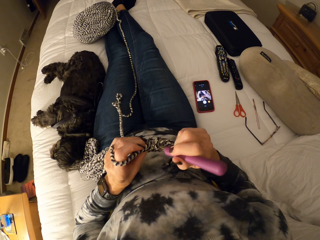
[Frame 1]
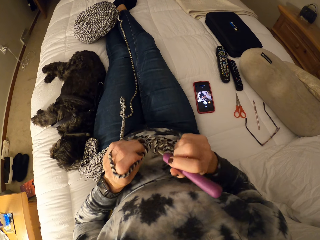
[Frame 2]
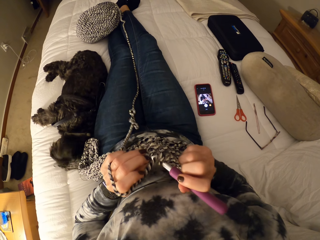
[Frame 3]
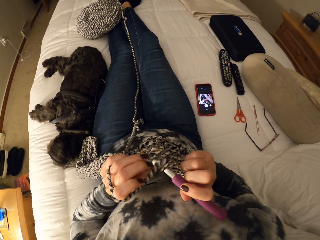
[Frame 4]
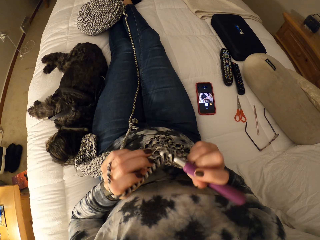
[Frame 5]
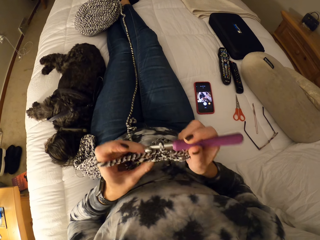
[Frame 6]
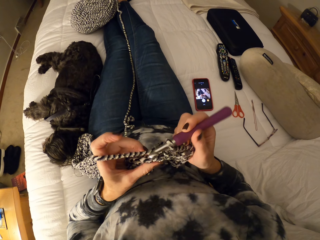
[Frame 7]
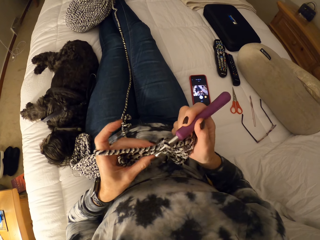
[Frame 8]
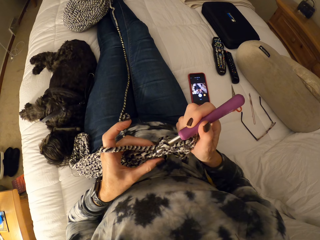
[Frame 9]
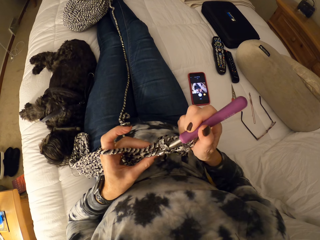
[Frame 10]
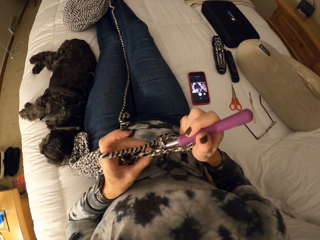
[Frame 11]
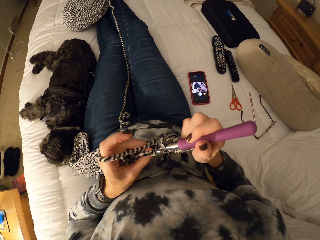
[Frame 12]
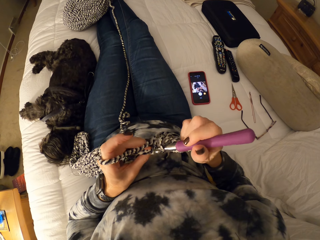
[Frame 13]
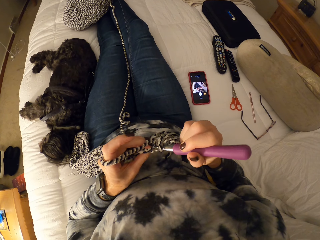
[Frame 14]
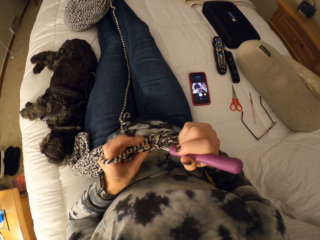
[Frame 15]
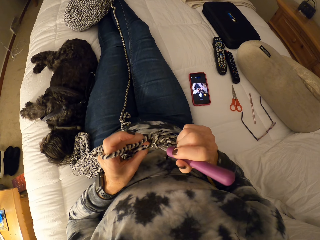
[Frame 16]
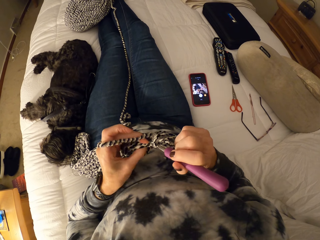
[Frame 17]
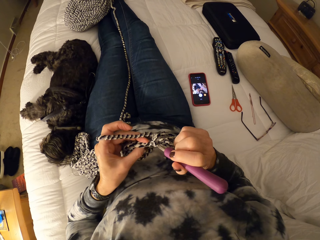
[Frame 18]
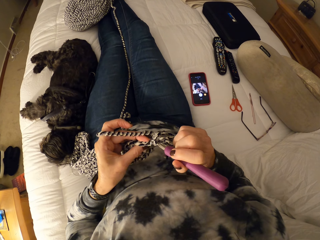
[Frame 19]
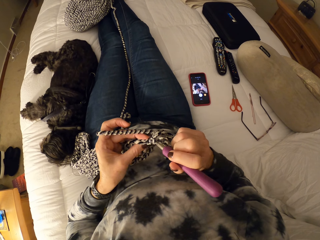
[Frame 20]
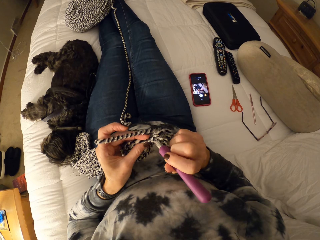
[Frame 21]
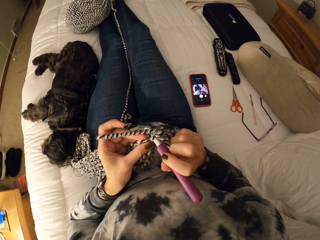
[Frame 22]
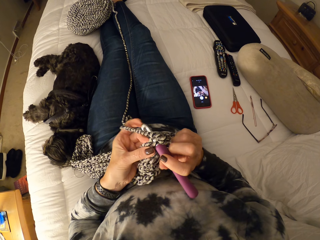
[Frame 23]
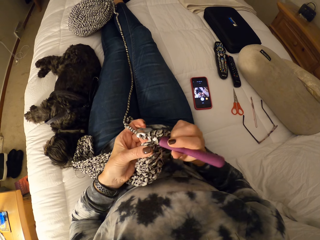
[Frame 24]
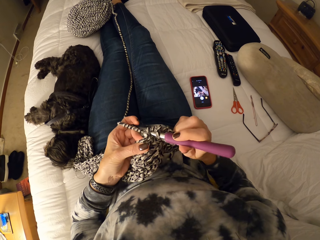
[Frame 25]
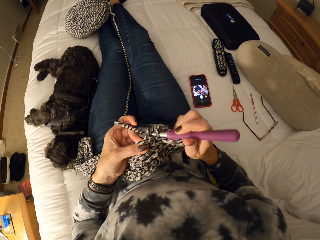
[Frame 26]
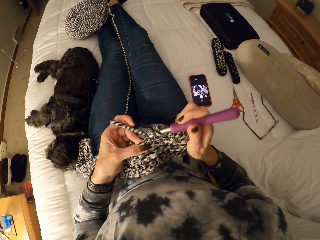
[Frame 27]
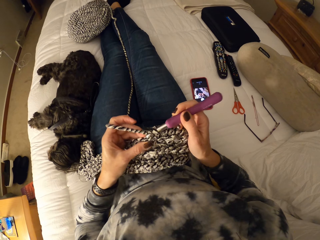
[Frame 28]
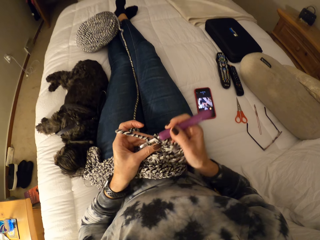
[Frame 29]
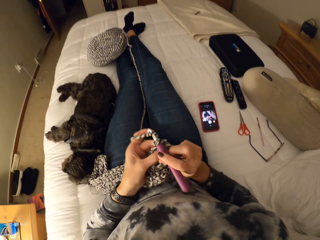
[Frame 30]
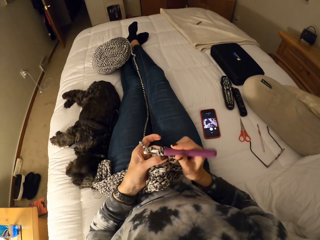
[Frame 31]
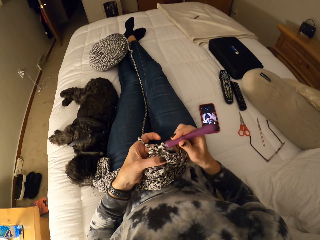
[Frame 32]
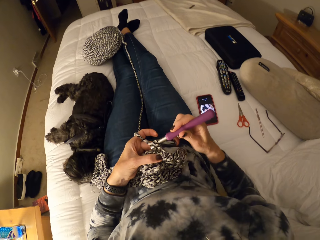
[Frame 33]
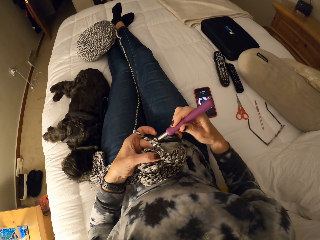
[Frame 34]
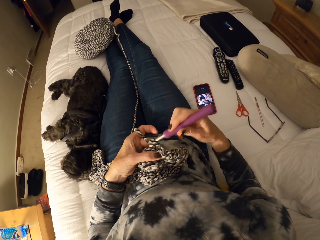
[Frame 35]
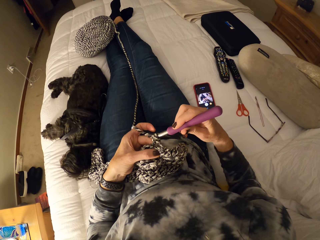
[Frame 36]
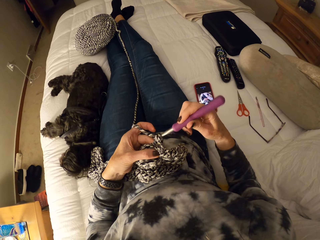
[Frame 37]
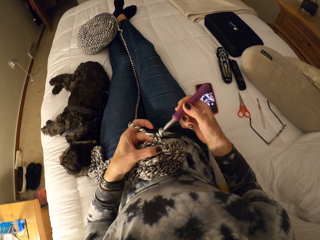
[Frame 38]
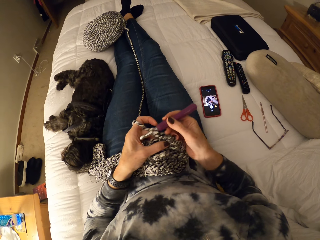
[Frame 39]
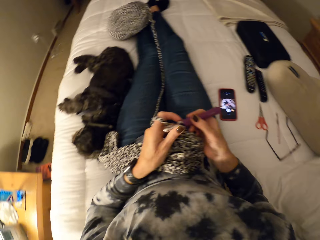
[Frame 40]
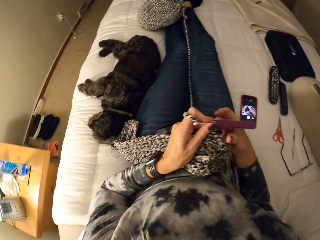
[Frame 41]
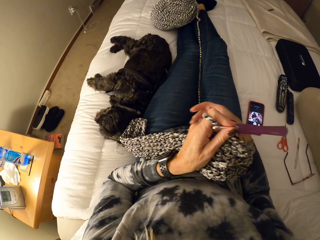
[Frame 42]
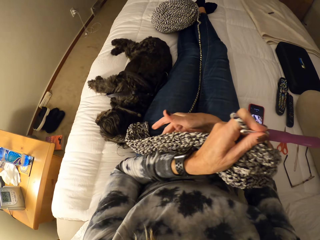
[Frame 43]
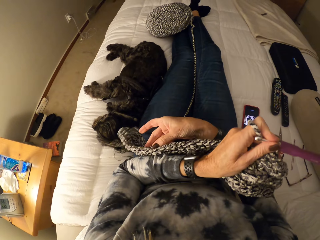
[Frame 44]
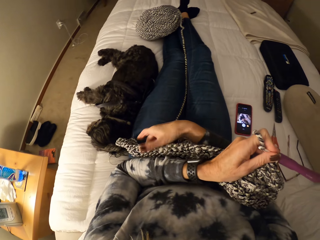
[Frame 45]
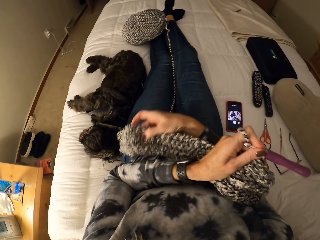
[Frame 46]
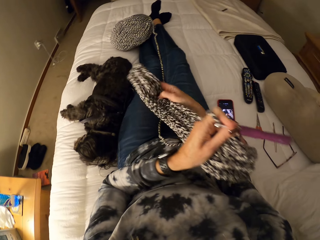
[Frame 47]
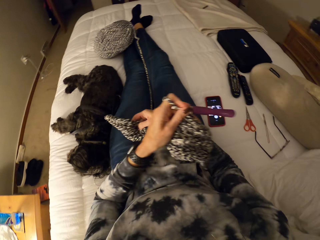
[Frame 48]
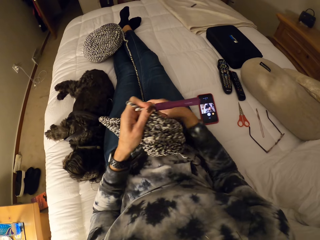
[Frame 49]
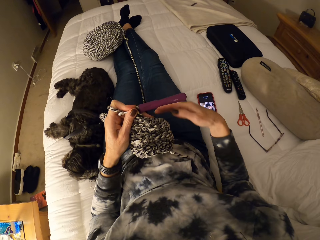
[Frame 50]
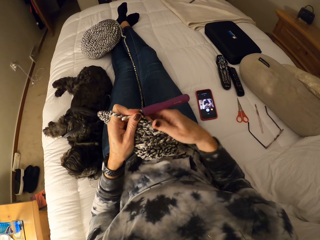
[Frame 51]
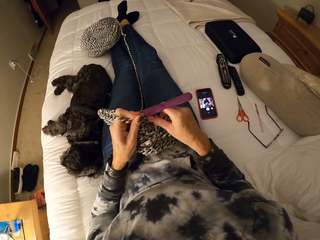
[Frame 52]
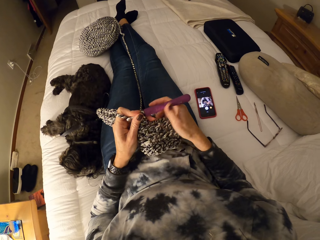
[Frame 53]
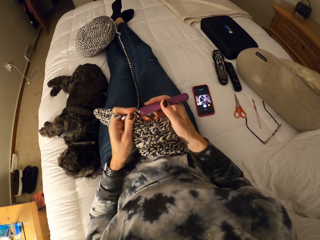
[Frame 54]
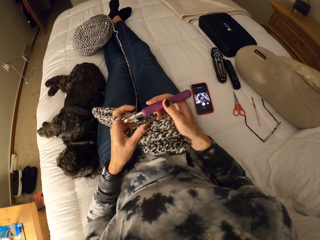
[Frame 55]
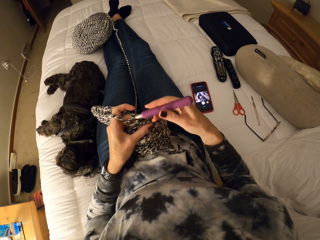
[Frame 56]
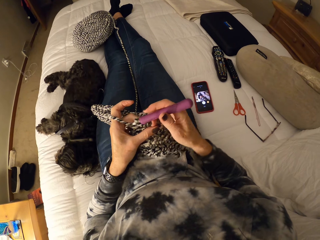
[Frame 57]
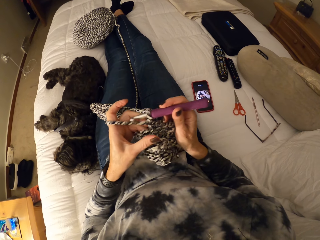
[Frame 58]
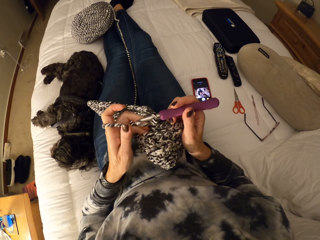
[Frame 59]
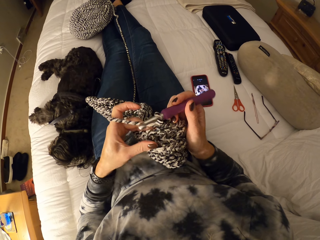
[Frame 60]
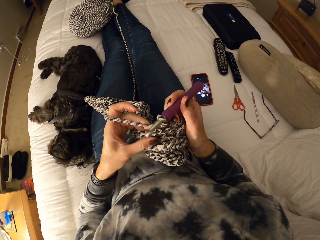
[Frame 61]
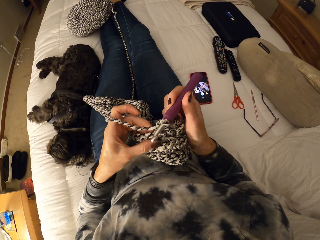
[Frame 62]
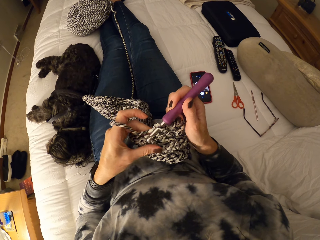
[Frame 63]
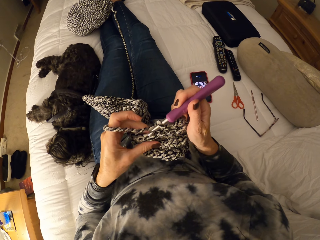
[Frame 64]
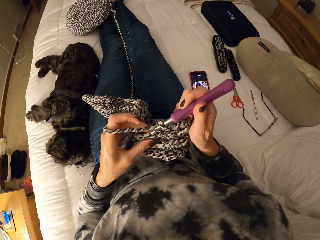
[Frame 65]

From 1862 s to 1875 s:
The camera wearer turns around. She holds the crochet hook with her left hand. She adjusts the crochet with her right hand. She picks up the scarf and places the scarf on the thighs. She touches the crochet with her right hand. She crochets a piece of scarf.

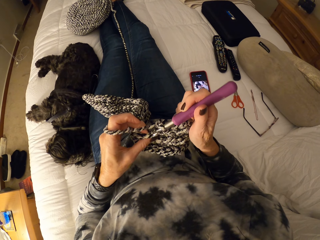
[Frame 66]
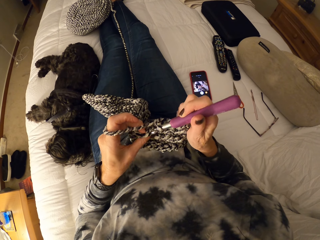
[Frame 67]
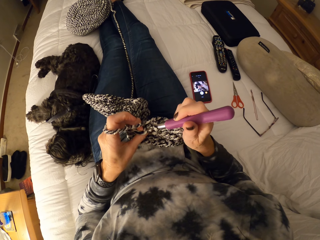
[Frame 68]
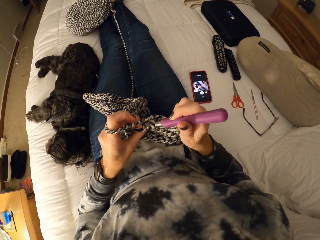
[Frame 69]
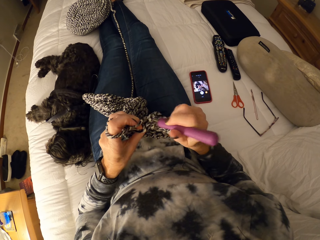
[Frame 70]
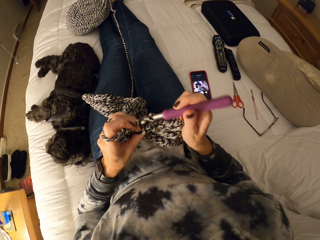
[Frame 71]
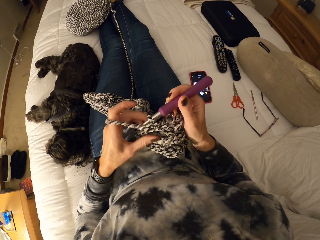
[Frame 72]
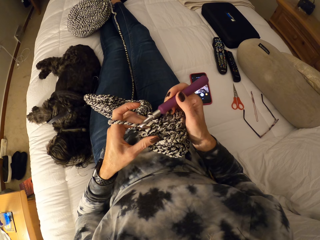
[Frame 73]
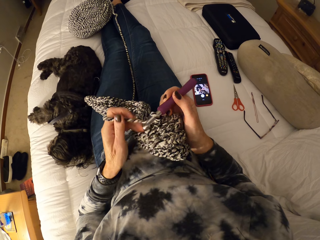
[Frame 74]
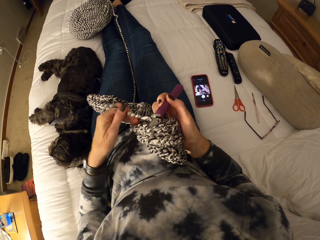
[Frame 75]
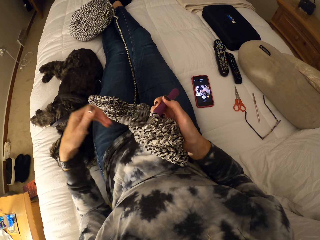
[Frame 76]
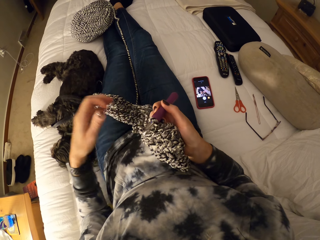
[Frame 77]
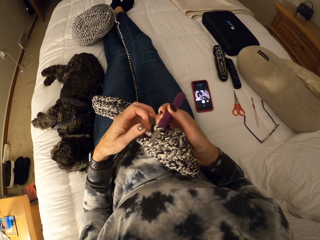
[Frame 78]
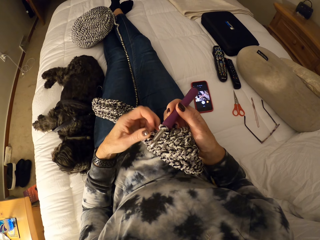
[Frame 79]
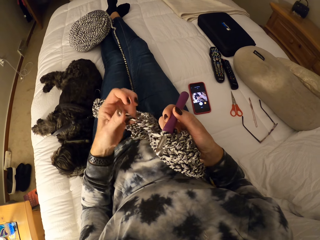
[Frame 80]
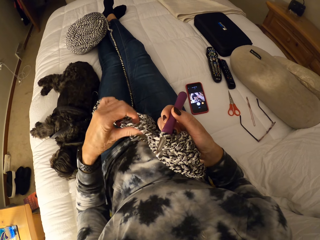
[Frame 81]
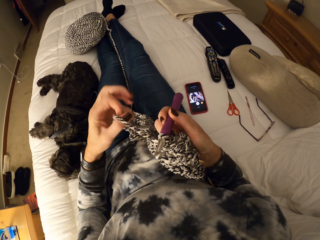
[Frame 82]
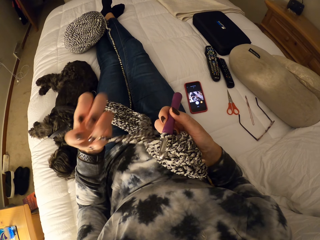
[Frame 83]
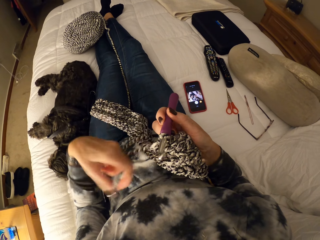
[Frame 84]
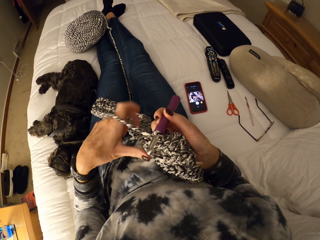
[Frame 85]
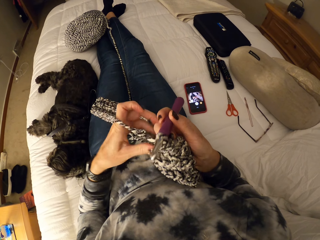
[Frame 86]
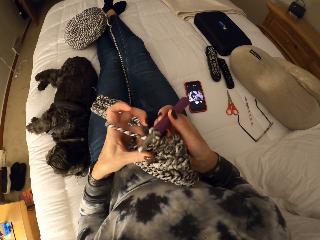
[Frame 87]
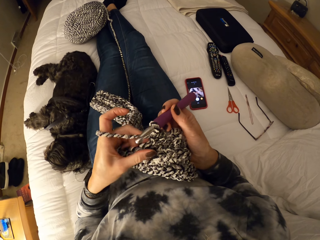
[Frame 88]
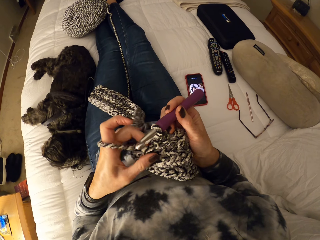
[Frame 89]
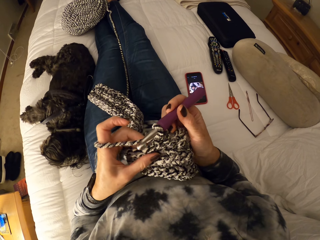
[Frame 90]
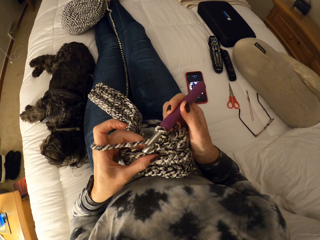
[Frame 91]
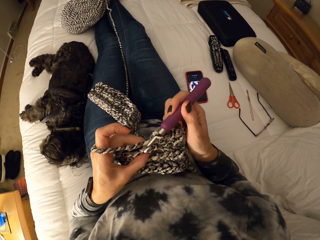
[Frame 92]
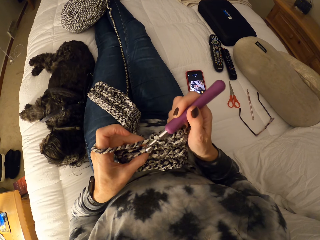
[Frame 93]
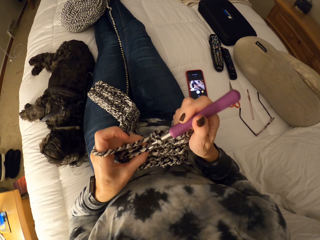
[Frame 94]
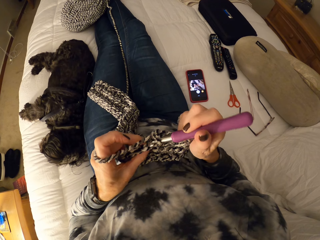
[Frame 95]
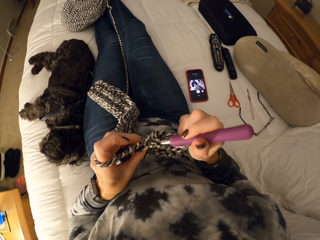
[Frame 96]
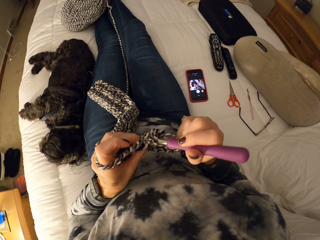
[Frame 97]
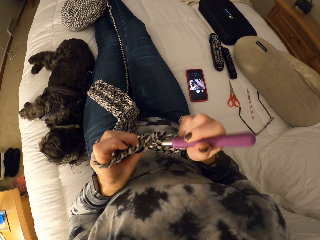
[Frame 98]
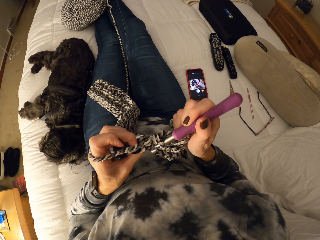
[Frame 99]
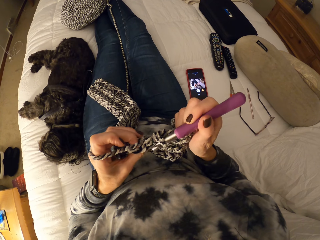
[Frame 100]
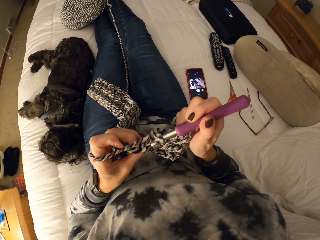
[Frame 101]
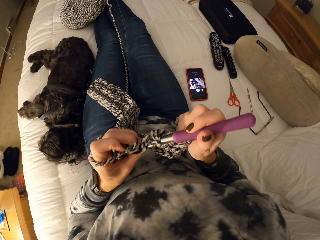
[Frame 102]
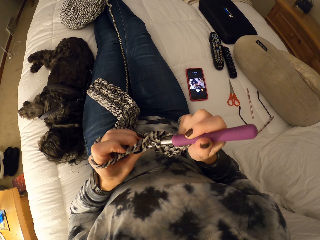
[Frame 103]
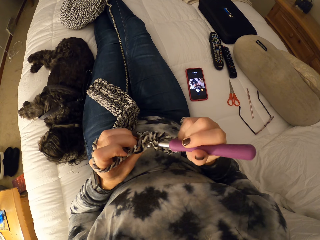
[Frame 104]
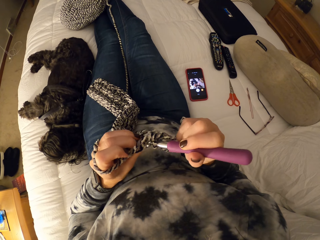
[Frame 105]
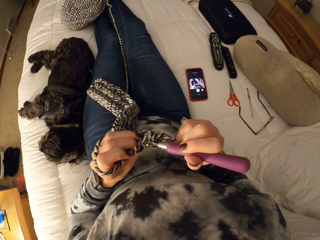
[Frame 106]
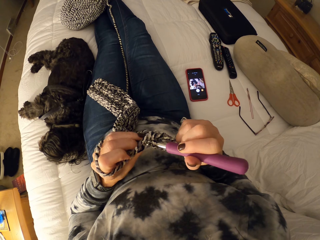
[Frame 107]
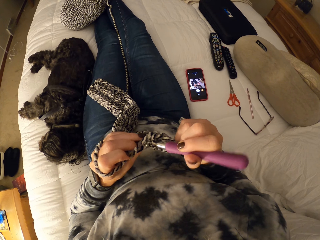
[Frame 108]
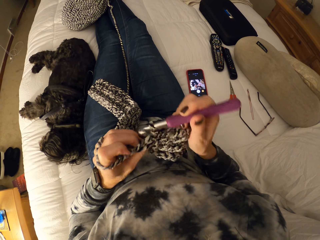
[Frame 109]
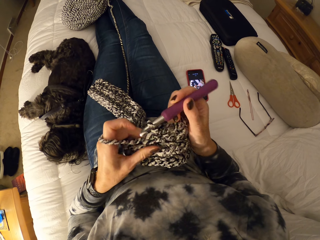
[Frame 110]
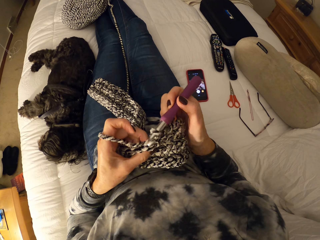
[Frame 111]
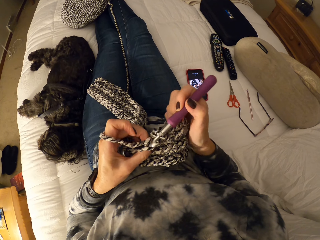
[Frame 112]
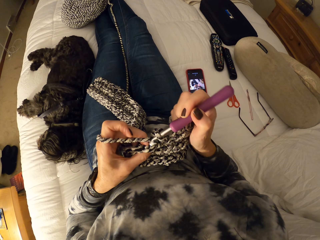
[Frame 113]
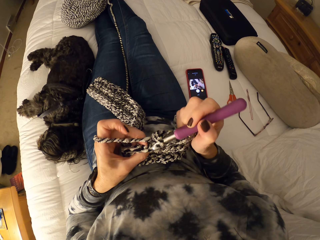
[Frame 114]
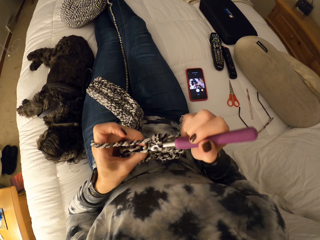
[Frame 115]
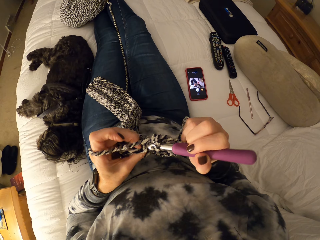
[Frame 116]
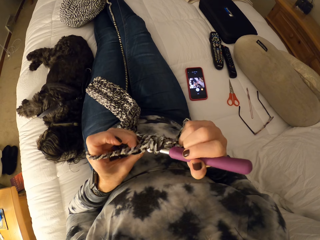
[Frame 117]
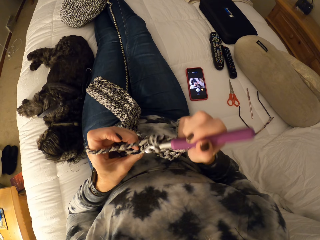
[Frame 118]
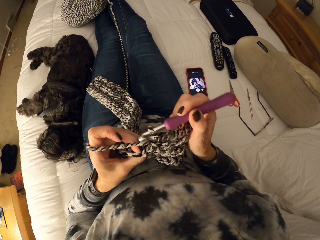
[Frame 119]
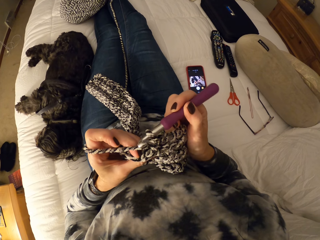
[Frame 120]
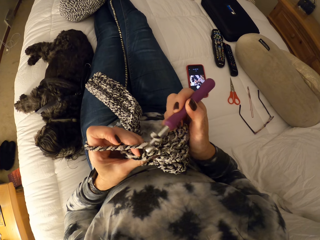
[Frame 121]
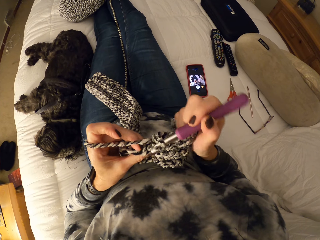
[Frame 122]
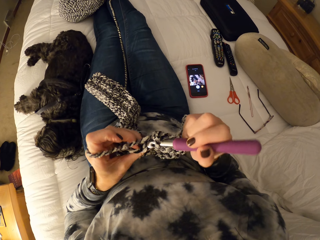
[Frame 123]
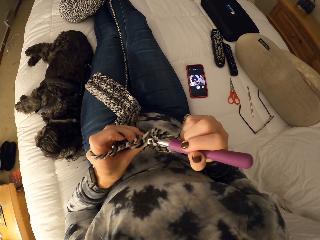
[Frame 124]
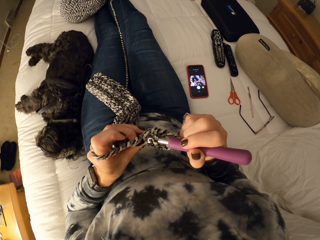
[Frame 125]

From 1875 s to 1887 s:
The camera wearer unwinds the yarn from her left fingers. She winds the yarn on her left fingers. She crochets a piece of scarf.
